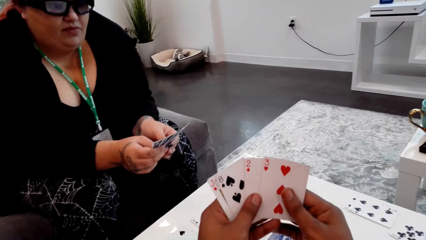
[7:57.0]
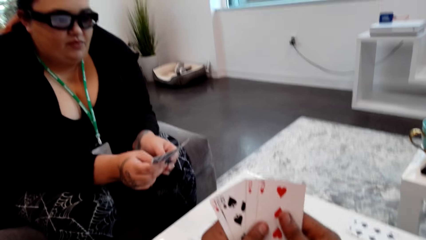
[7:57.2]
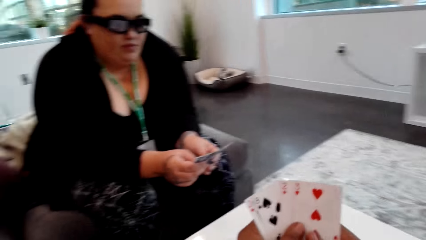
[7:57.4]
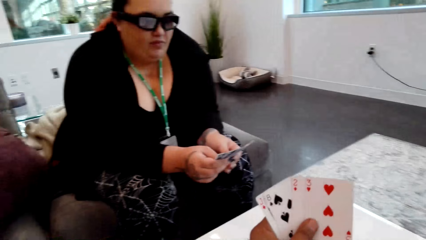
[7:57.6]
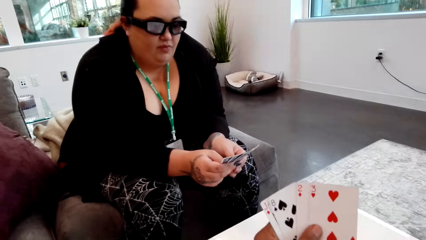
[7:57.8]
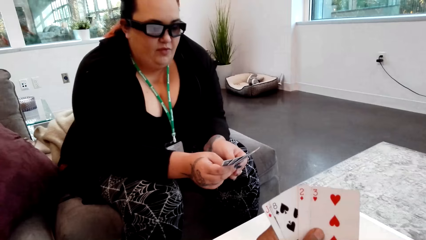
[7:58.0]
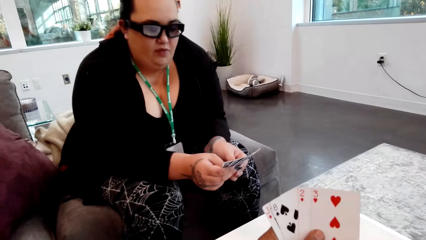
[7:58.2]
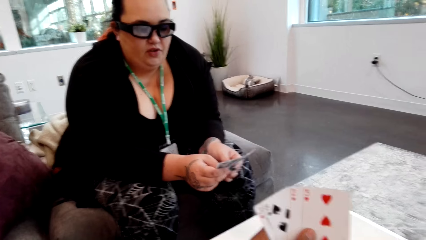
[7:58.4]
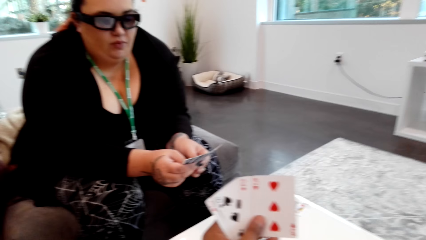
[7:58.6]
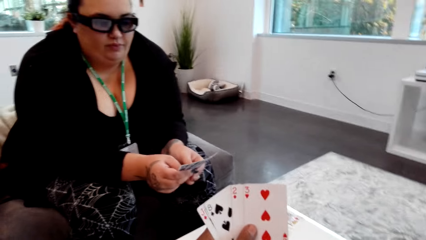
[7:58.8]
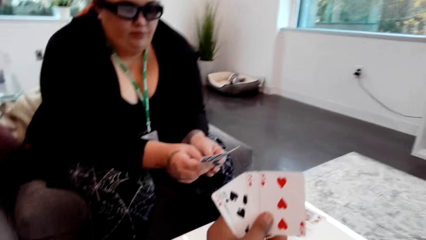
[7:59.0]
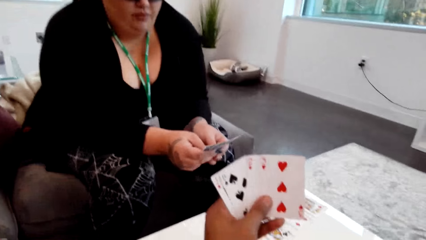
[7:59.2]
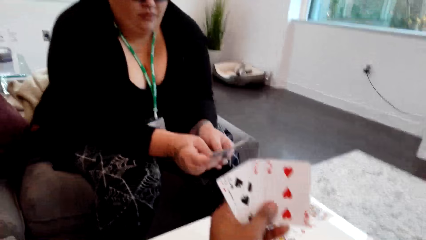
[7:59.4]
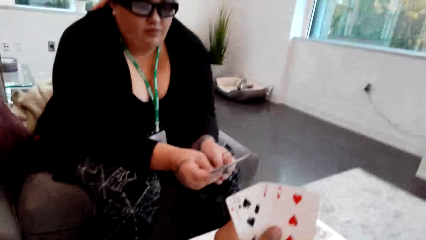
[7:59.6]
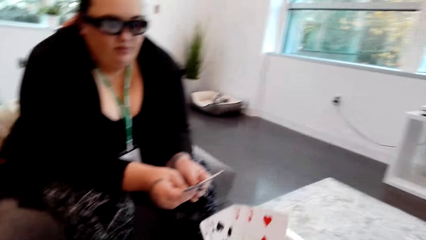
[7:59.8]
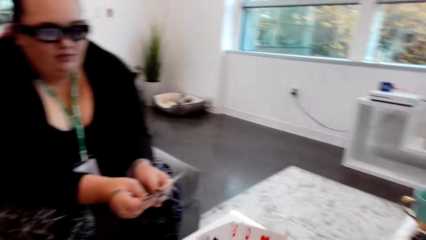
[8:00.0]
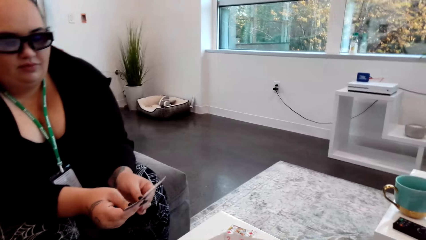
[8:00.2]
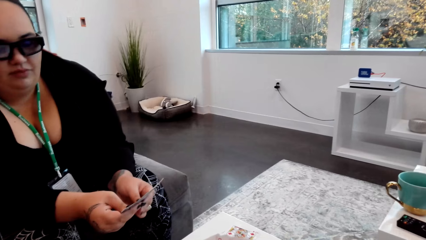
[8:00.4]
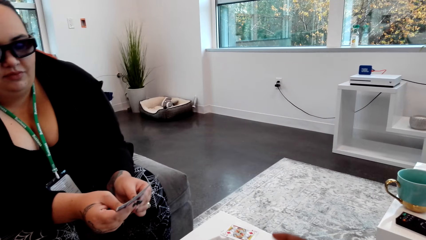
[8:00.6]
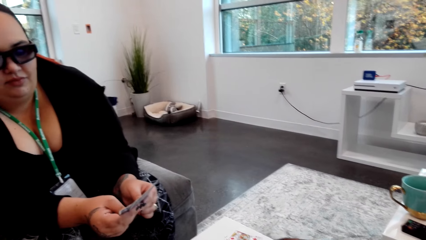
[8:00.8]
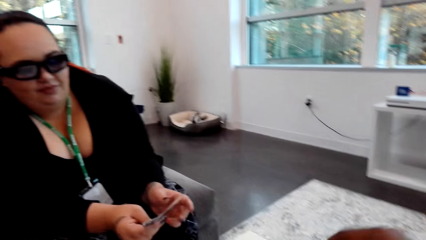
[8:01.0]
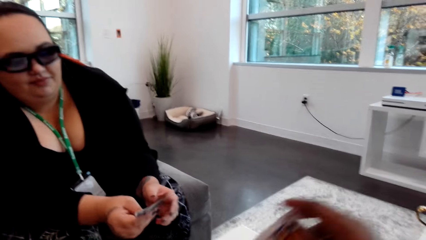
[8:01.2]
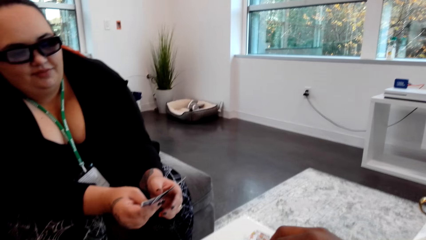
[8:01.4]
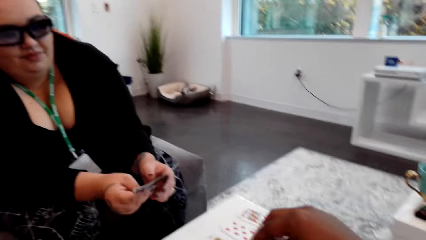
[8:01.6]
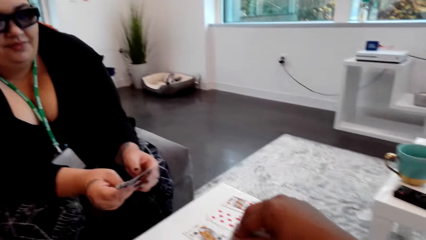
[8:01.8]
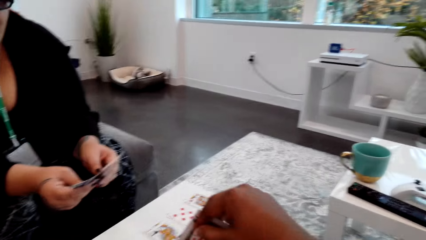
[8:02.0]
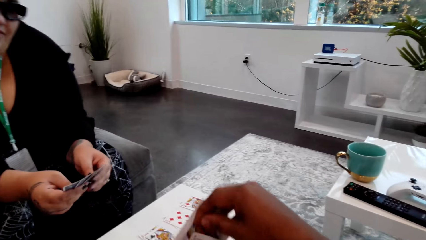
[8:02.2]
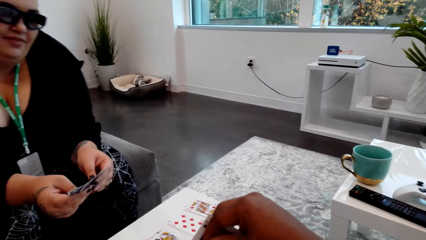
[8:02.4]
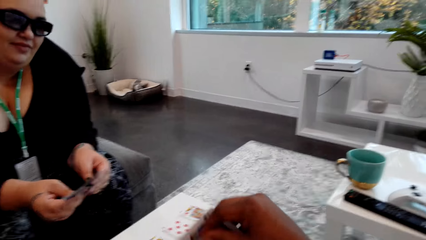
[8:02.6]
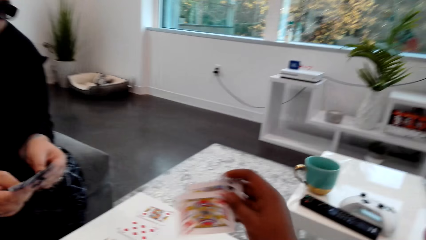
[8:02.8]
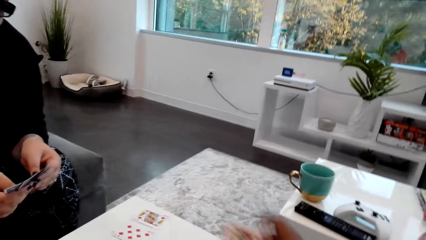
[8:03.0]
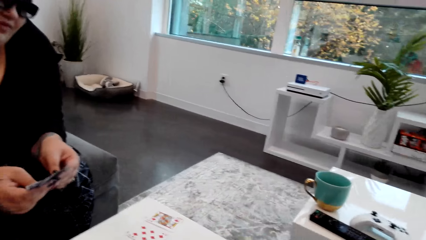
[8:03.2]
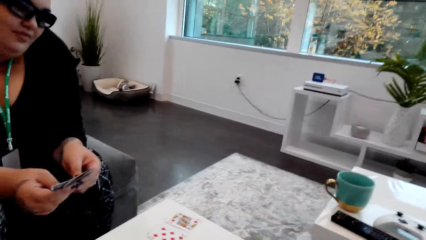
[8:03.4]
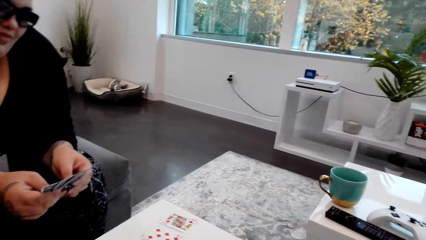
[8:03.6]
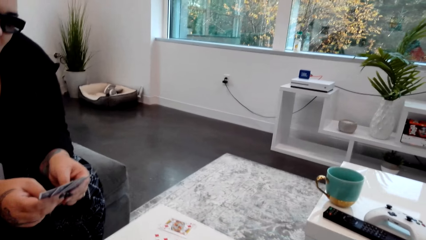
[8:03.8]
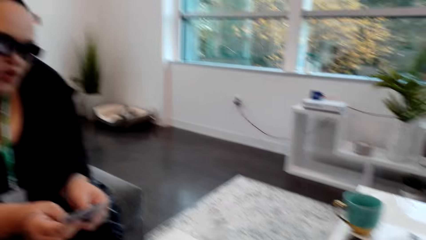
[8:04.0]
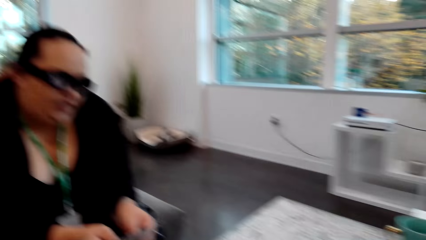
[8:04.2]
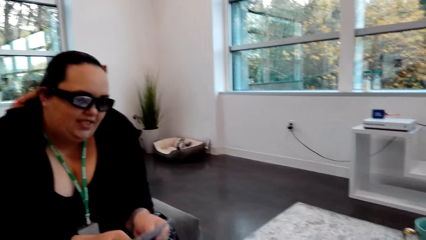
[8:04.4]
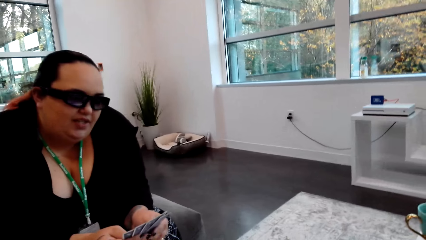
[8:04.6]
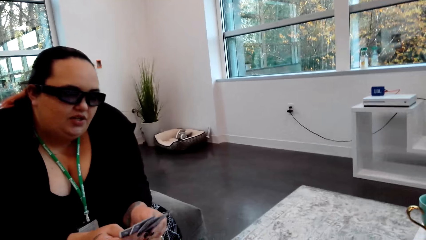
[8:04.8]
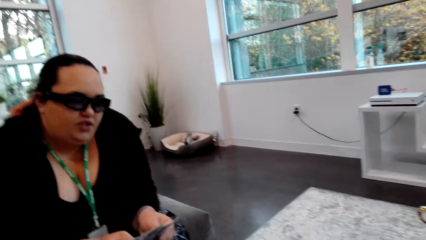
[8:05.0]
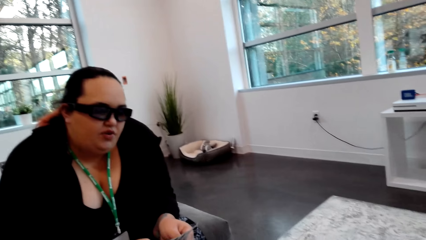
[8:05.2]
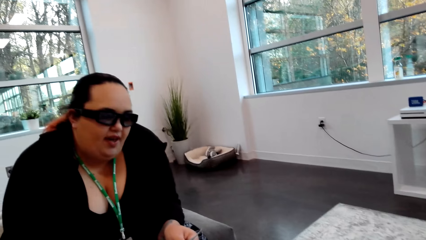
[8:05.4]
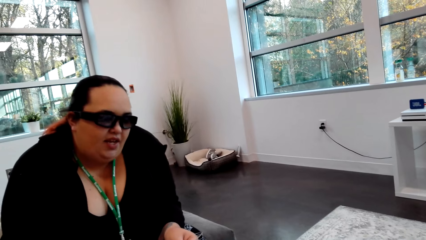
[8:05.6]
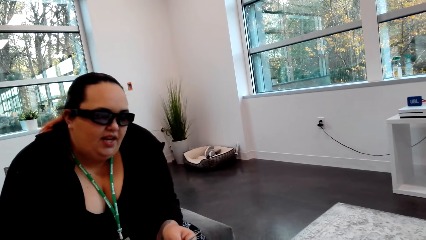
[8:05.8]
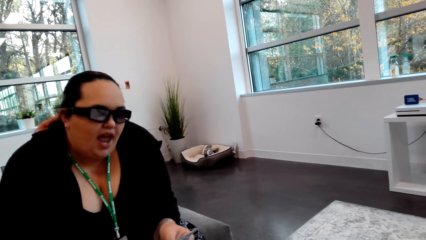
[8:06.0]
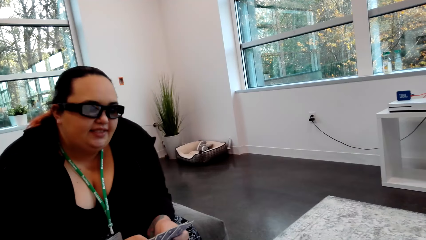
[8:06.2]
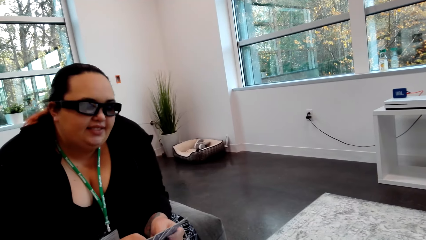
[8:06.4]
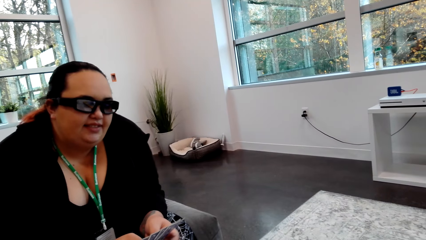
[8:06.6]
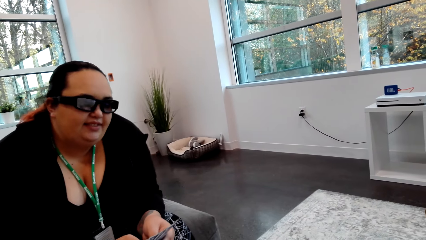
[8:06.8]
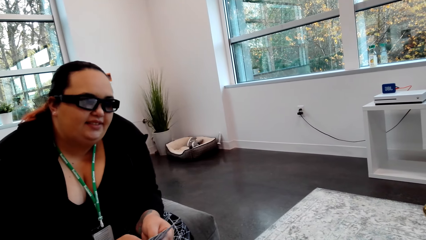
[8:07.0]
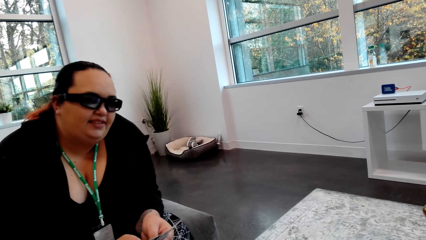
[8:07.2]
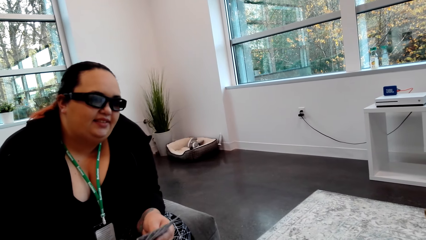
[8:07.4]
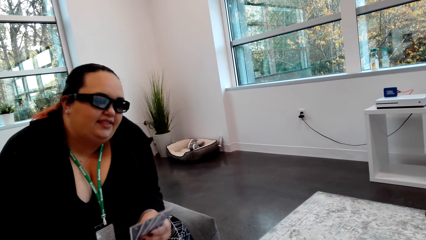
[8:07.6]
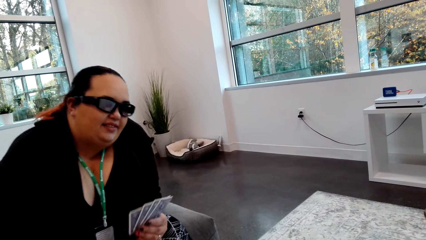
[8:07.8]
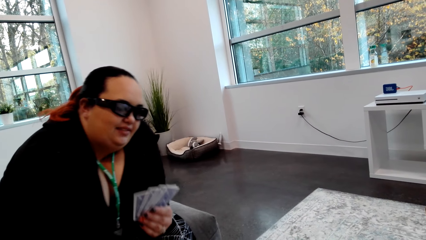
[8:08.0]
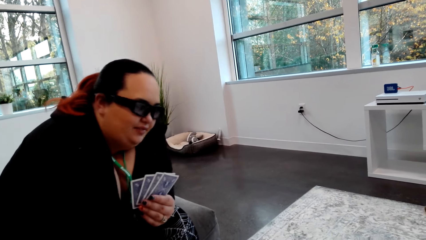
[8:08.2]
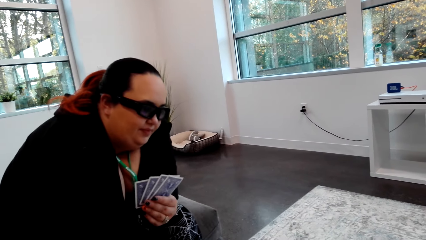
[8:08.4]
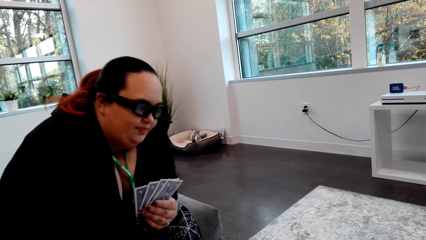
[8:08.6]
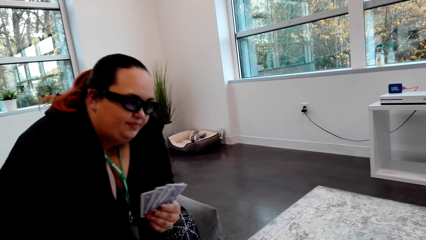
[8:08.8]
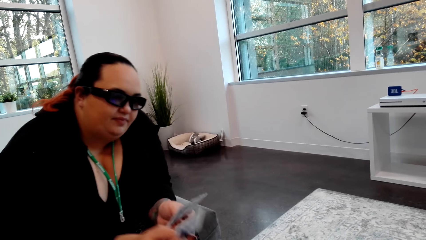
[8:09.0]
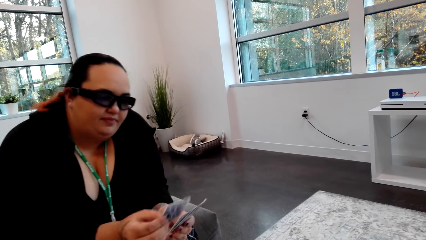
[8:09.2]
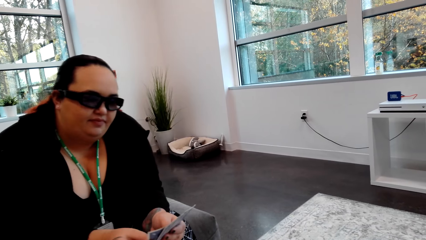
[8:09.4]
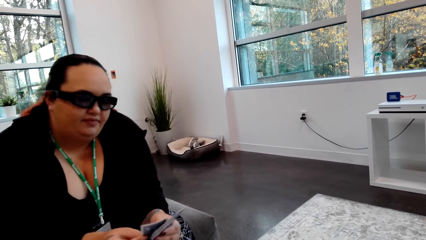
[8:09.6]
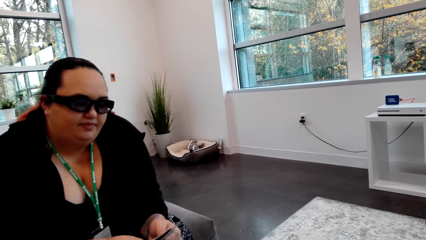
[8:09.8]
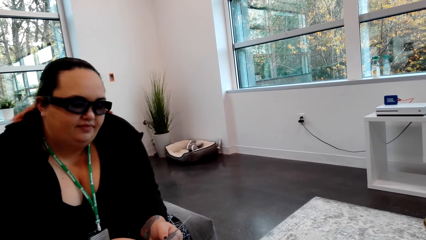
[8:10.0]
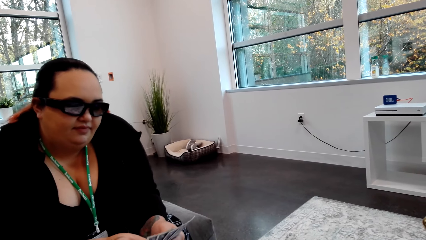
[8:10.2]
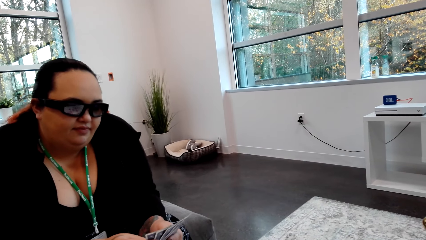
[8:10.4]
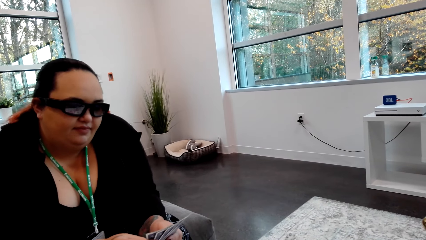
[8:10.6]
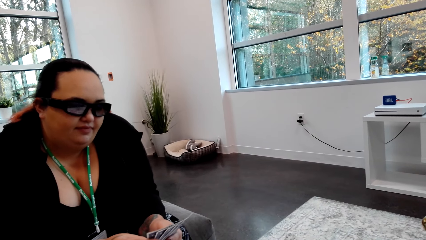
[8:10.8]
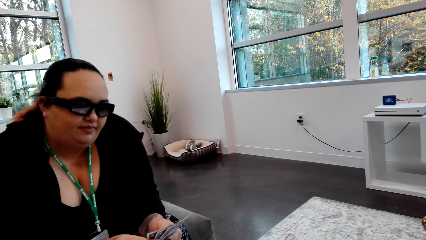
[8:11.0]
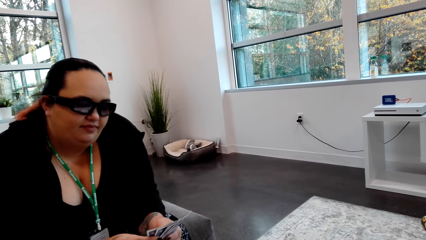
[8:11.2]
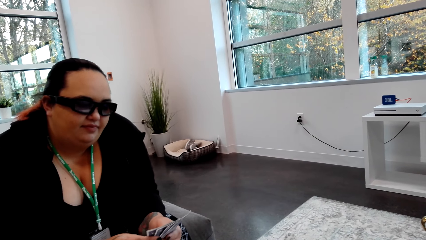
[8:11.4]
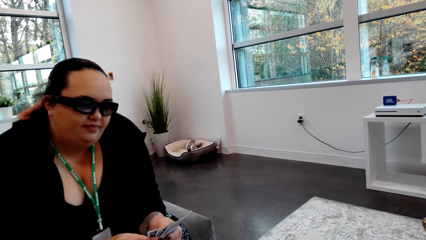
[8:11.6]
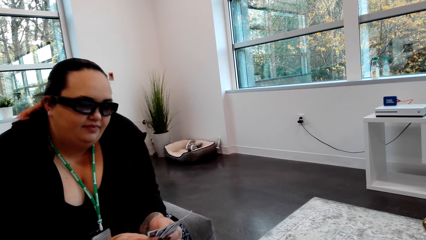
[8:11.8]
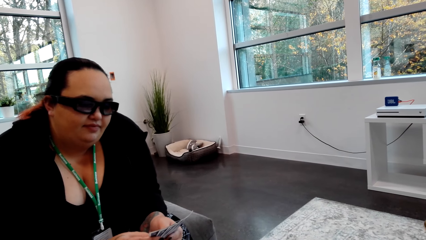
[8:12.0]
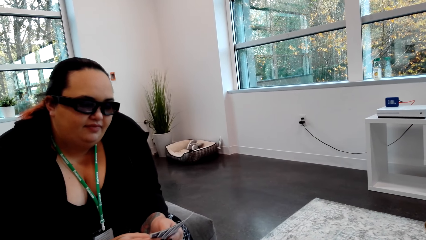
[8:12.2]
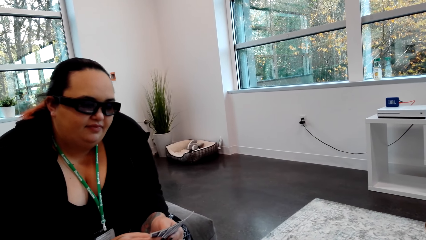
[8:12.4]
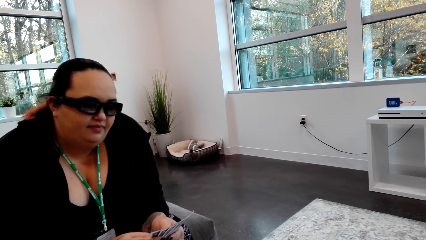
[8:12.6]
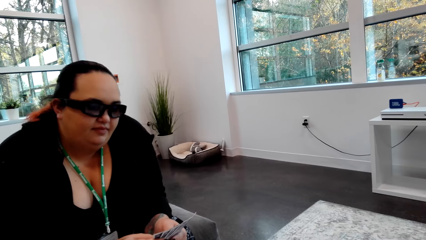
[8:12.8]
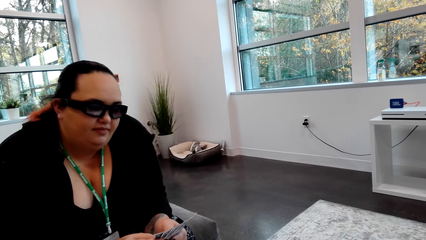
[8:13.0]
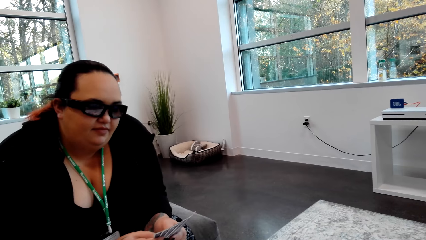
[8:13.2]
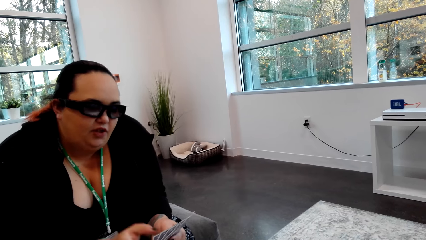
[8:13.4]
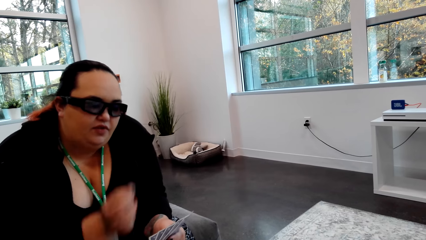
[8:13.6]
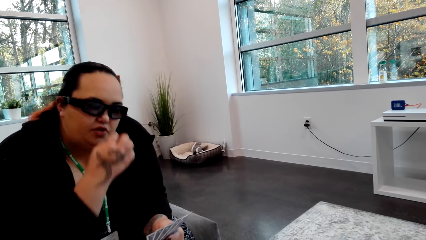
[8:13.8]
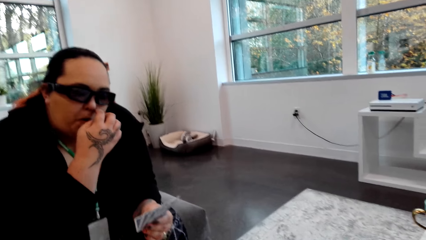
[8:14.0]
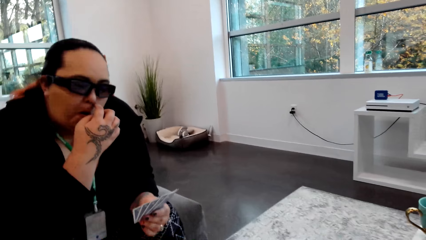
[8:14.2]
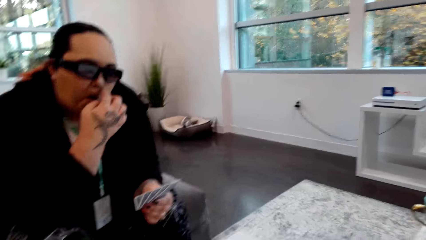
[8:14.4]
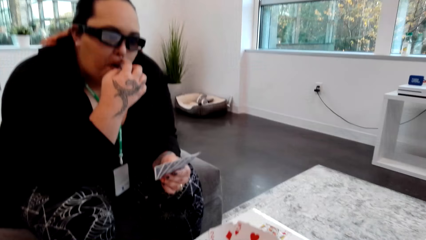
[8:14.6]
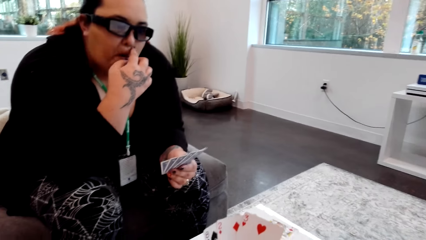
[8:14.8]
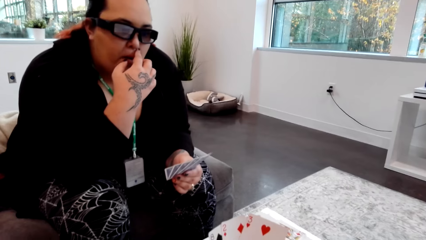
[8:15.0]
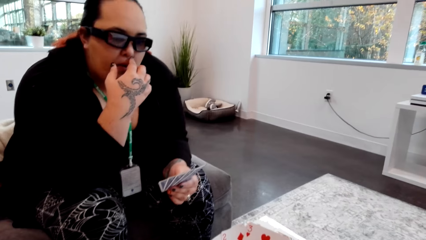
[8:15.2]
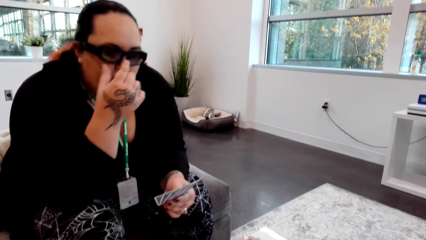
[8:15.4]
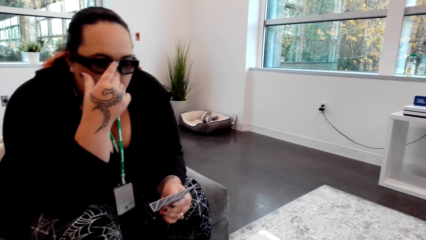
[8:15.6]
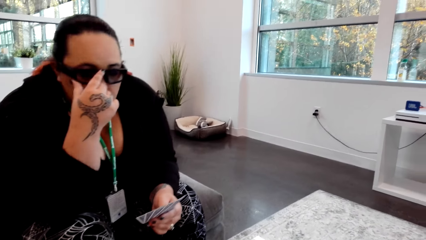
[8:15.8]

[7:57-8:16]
The camera wearer converses with the lady. The lady picks the card. The camera wearer plays the card on the table with his right hand. The lady puts the card down and converses with the camera wearer. The lady picks the card from the table with her right hand. The camera wearer picks the card. He converses with the lady.
